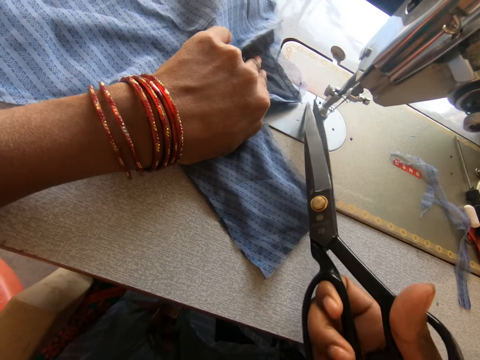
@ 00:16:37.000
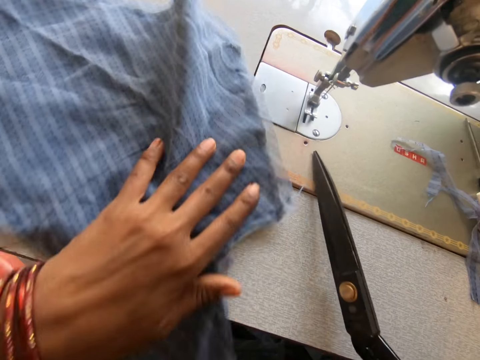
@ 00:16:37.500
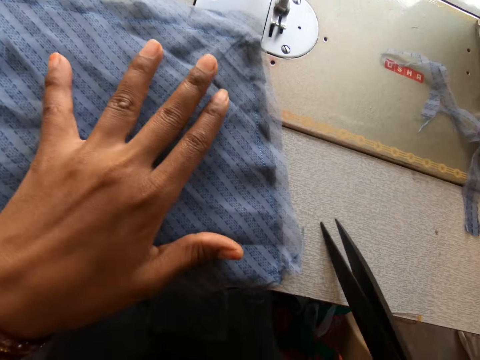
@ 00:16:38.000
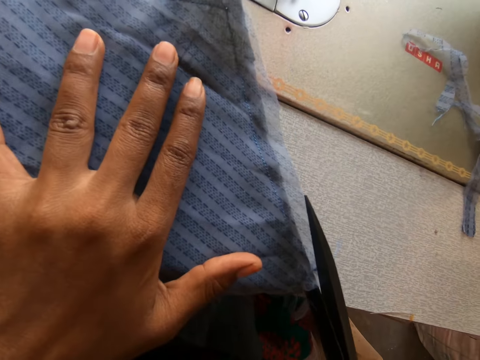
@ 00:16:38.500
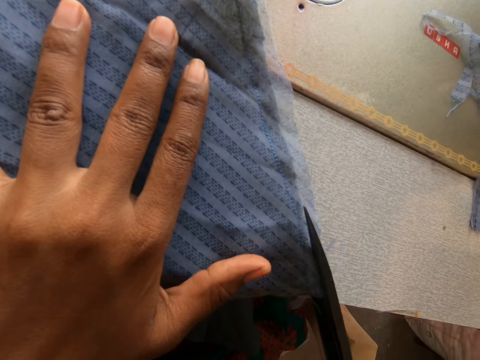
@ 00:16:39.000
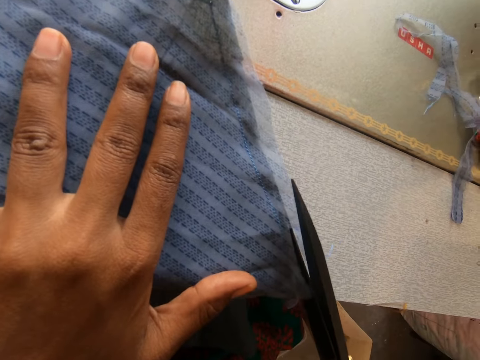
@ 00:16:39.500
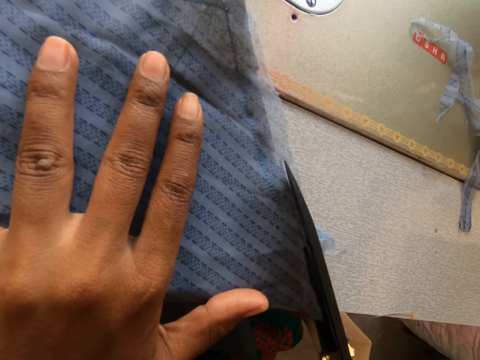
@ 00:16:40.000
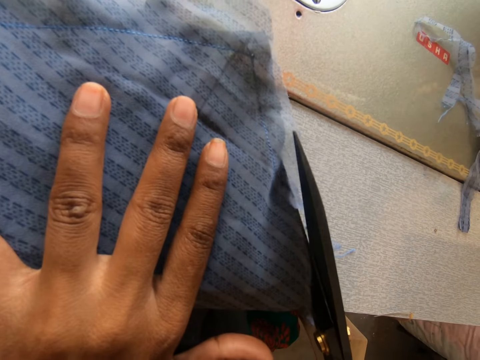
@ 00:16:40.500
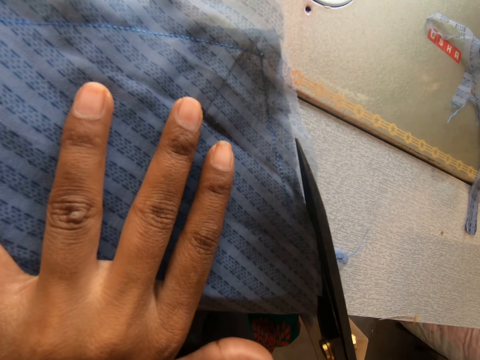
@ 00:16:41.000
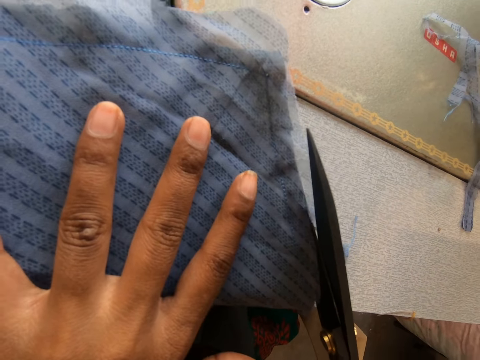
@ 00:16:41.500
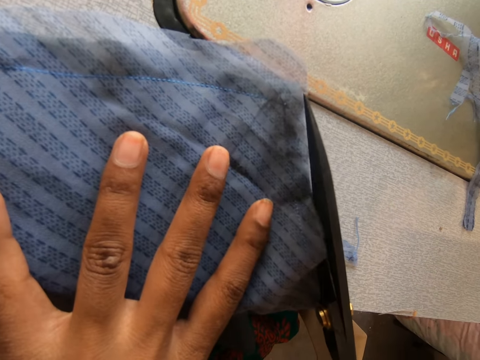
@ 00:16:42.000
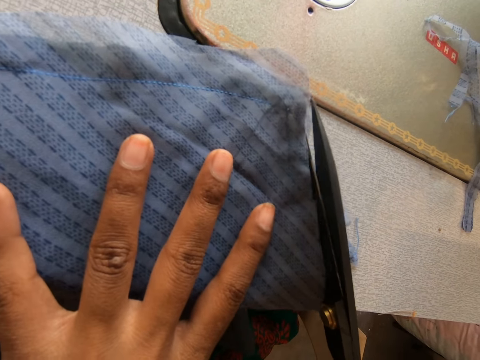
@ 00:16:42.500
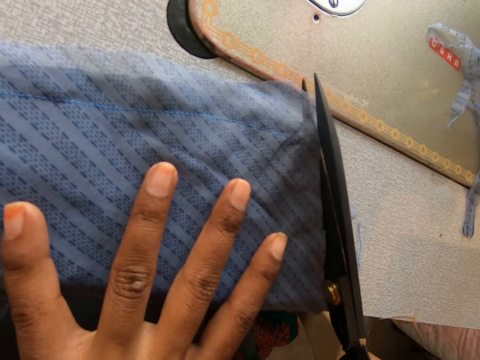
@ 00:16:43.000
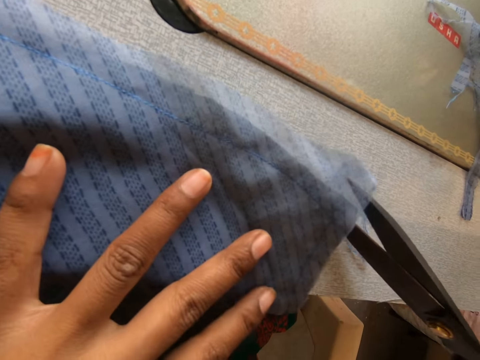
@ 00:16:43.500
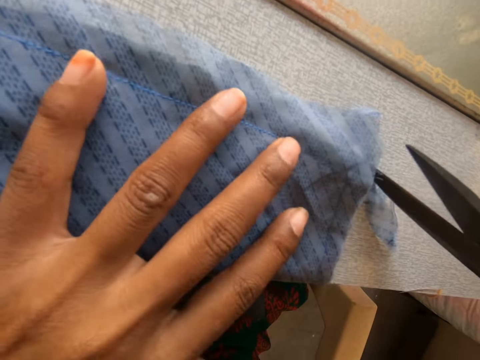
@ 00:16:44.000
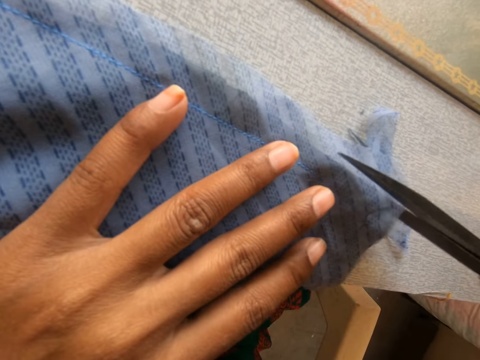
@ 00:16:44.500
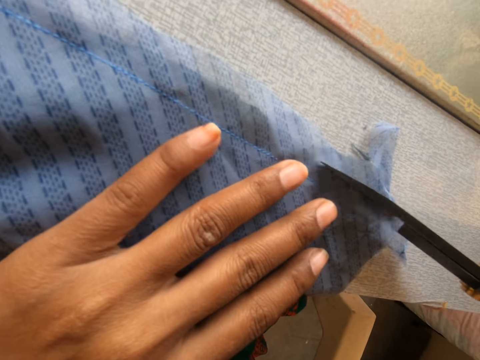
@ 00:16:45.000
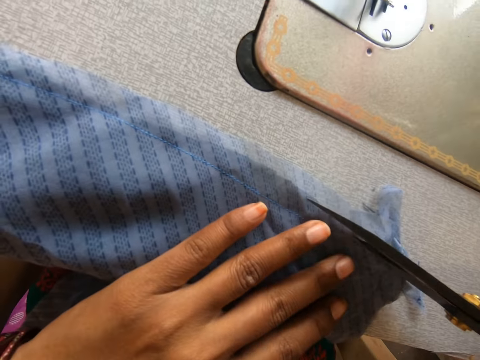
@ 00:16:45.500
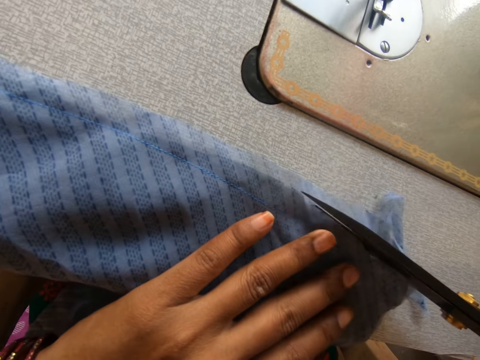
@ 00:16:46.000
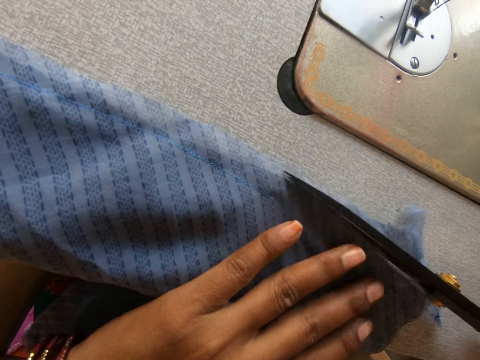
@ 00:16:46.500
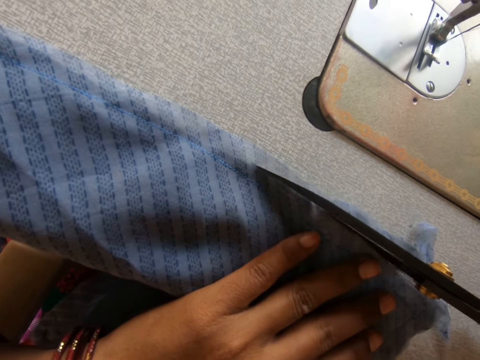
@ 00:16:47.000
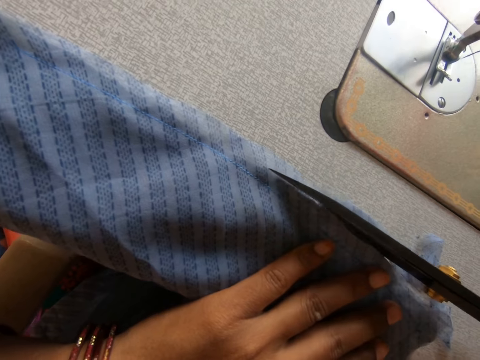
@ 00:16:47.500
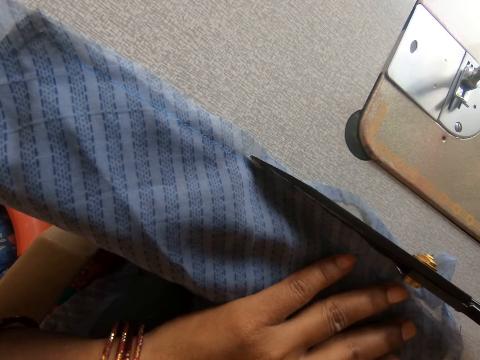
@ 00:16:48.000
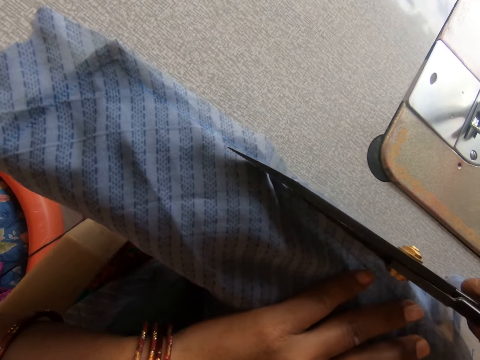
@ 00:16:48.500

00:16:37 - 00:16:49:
The camera wearer cuts a thread on the garment. They pull the garment on the sewing machine. They cut the garment with a pair of scissors. They cut a piece of the piece of cloth.

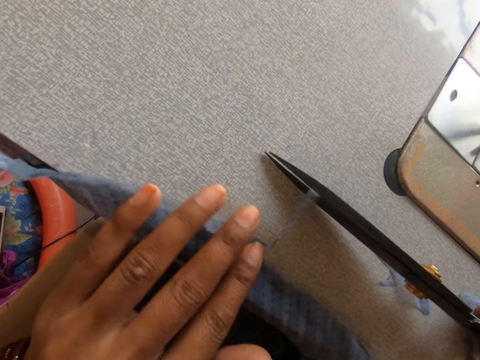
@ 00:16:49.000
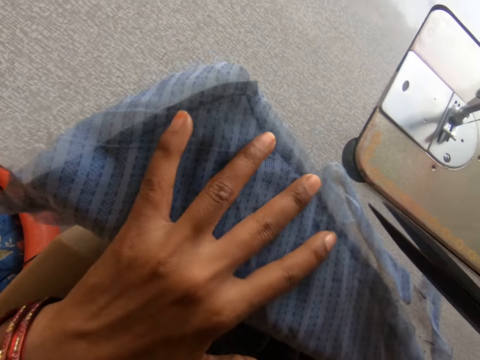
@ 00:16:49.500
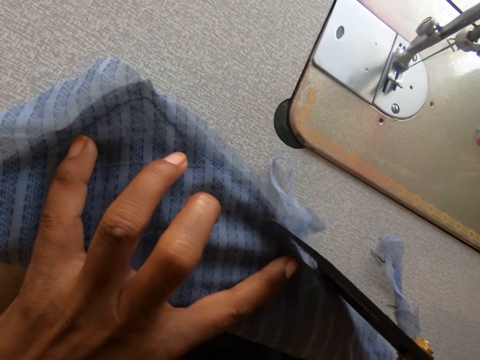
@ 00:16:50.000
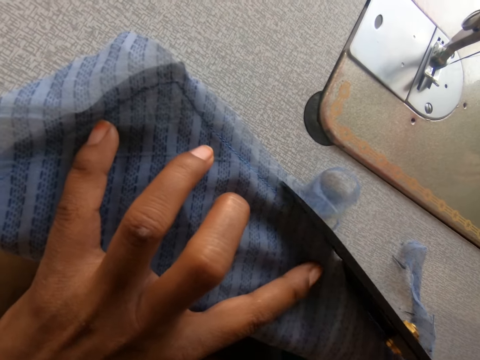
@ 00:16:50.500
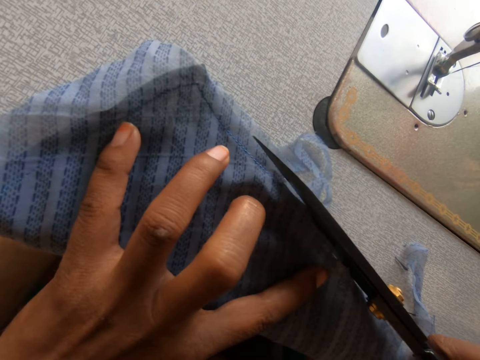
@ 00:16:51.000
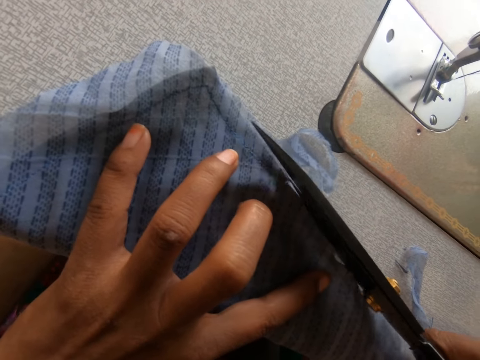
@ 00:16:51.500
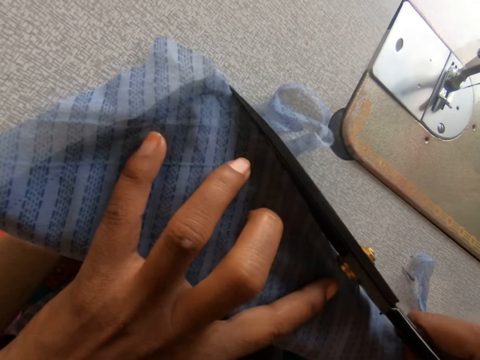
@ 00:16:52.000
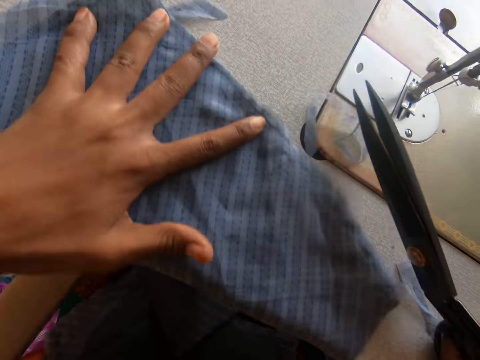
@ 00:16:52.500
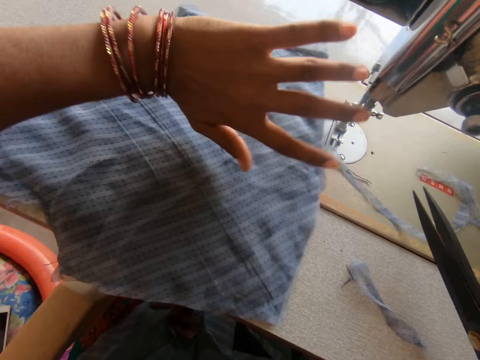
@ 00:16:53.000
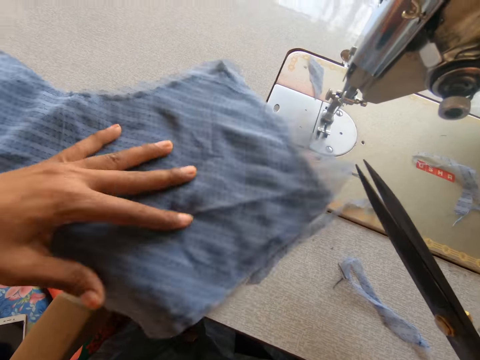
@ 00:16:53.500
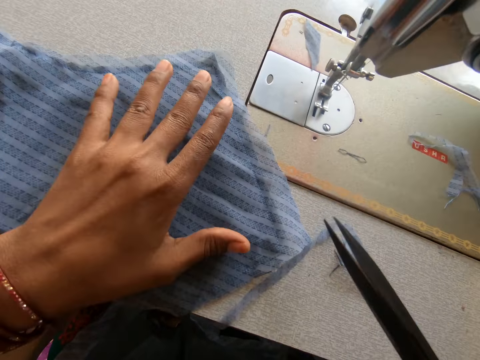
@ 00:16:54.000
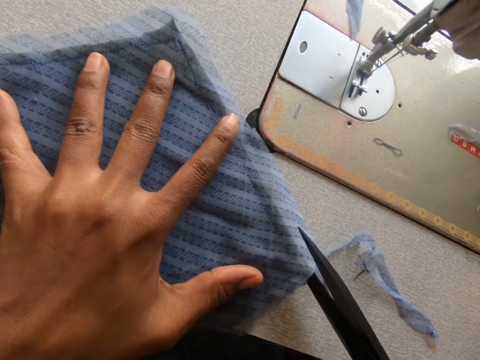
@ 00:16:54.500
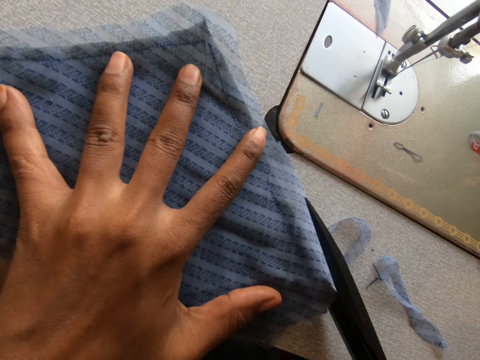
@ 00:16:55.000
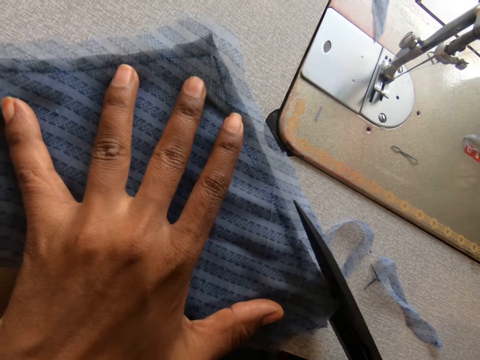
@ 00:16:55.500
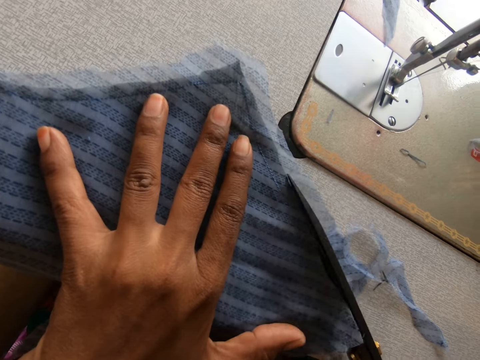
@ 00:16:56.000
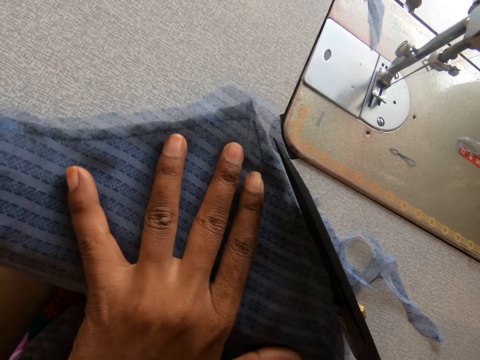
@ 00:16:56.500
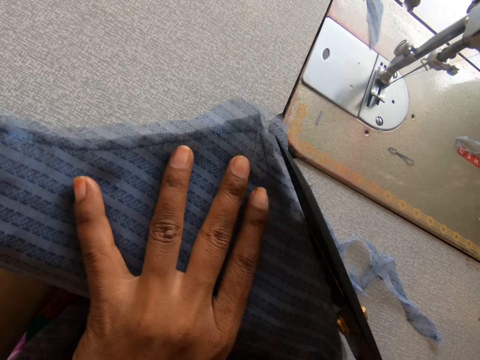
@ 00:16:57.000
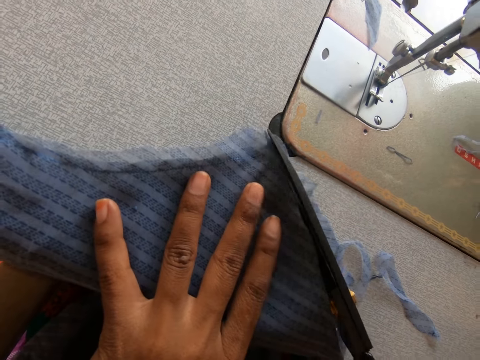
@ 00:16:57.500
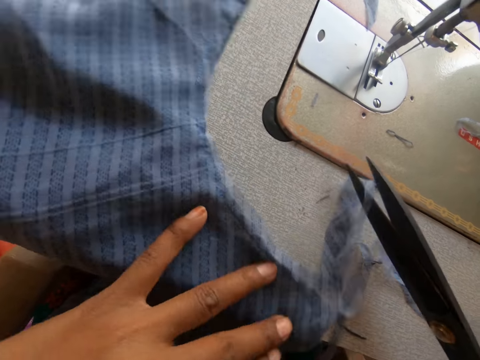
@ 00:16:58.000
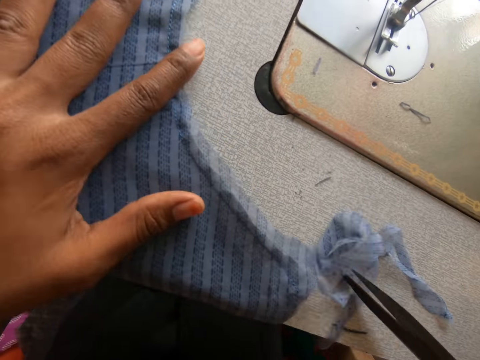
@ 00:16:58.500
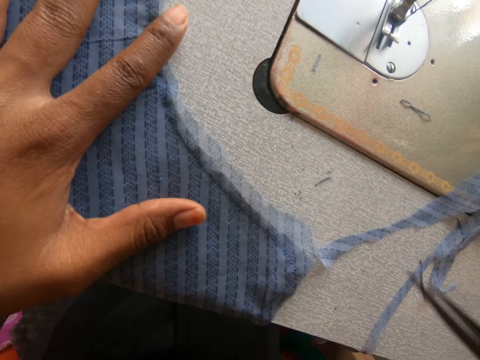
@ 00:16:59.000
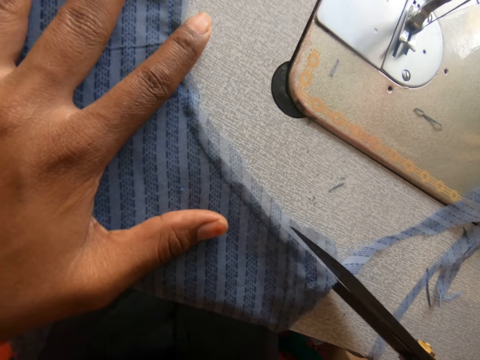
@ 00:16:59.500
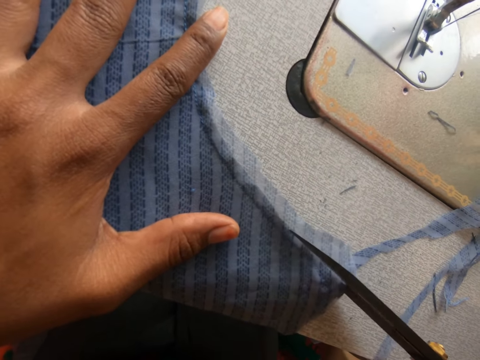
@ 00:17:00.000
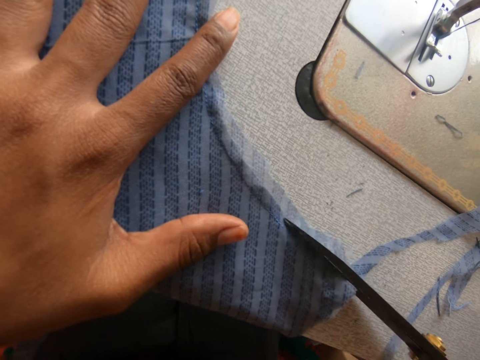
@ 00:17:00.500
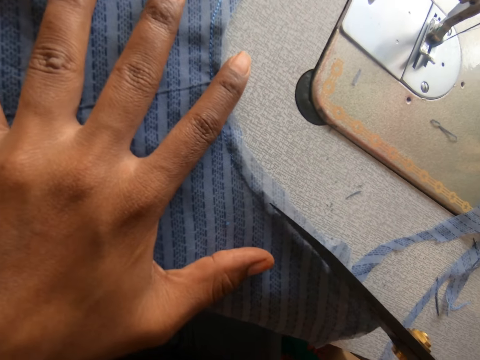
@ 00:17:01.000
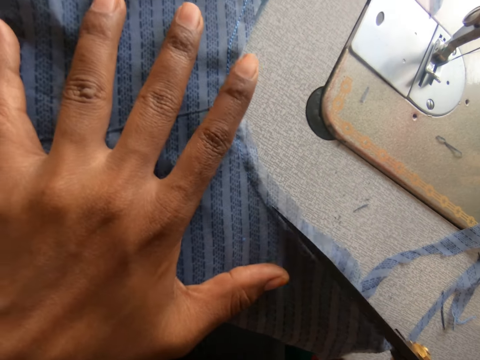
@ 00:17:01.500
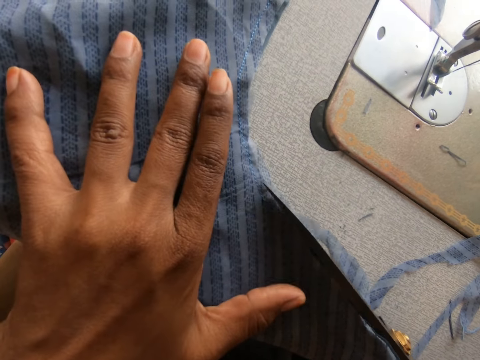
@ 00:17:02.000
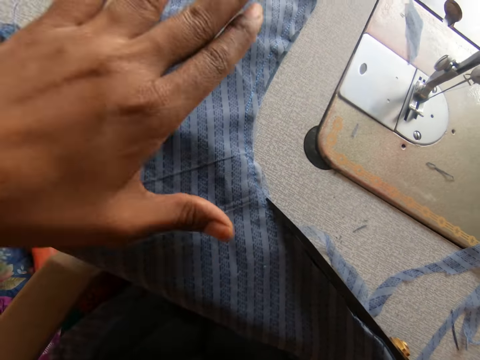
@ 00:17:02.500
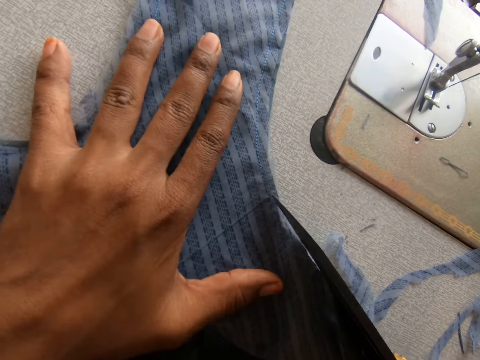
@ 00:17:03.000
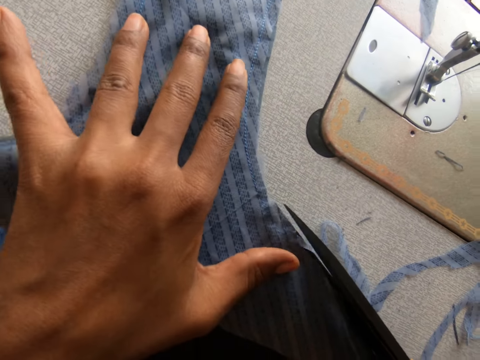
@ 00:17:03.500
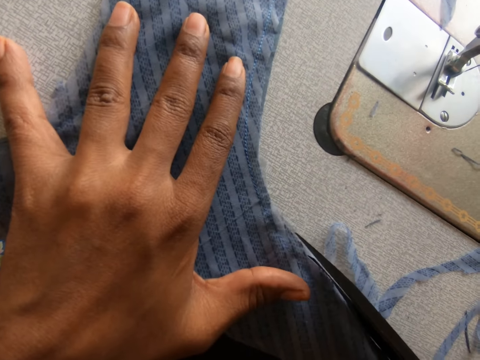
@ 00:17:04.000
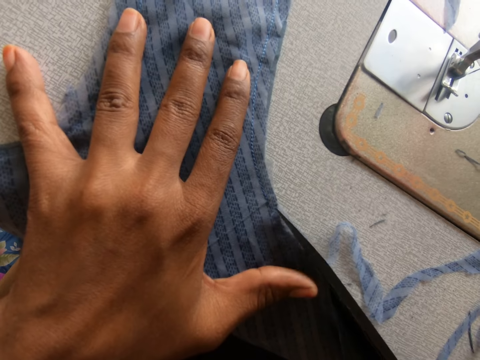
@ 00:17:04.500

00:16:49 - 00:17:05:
The camera wearer cuts a piece of the piece of cloth. They push a garment on the sewing machine. They turn the pieces of cloth. They cut the garment with a pair of scissors. They turn the garment. They cut the garment with the pair of scissors. They turn the garment. They cut the garment with the pair of scissors.
